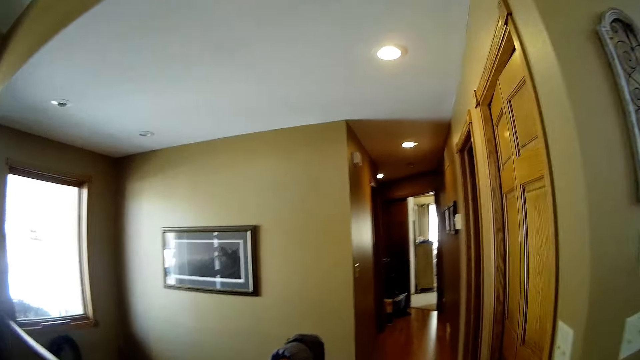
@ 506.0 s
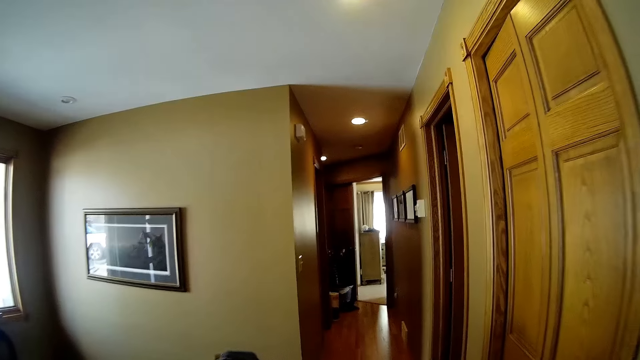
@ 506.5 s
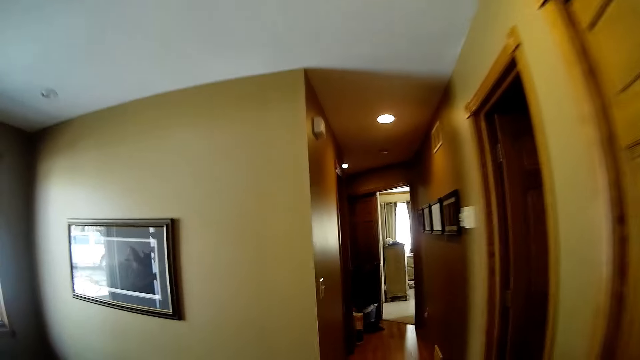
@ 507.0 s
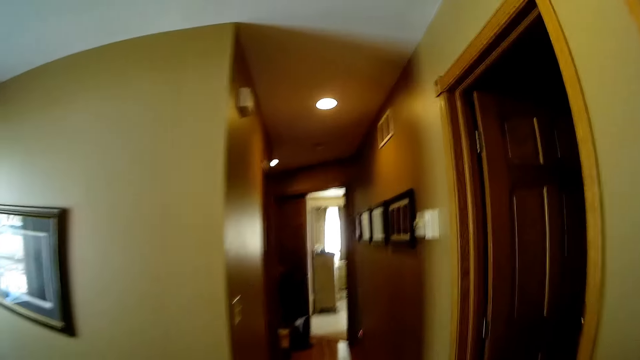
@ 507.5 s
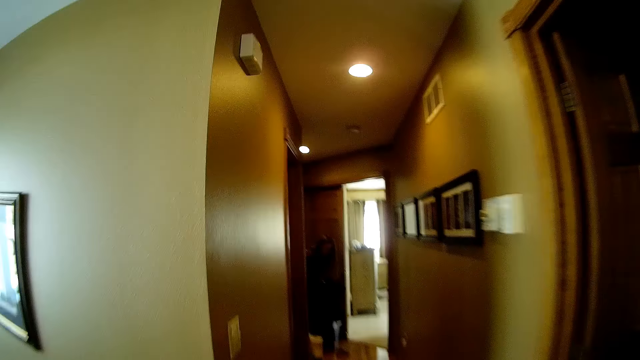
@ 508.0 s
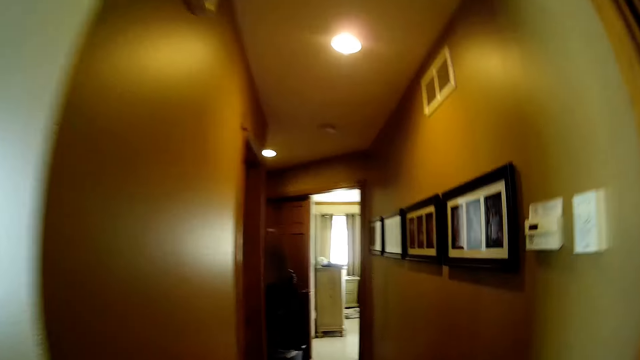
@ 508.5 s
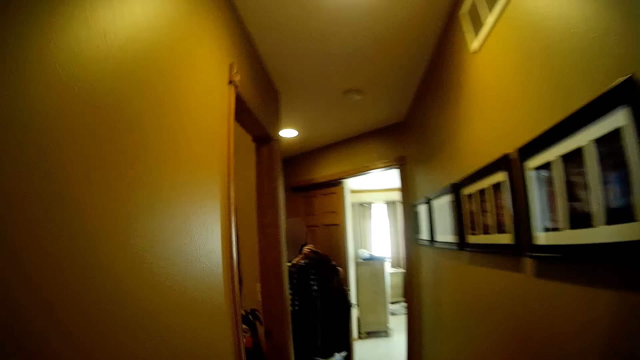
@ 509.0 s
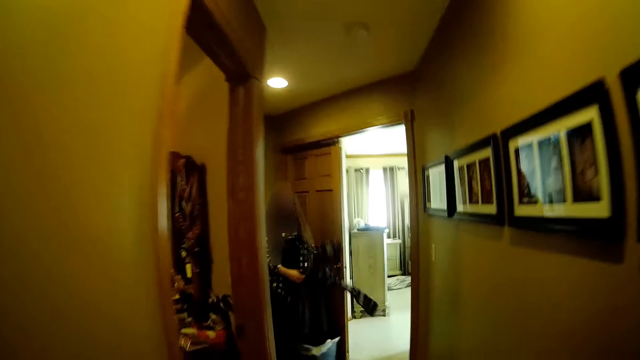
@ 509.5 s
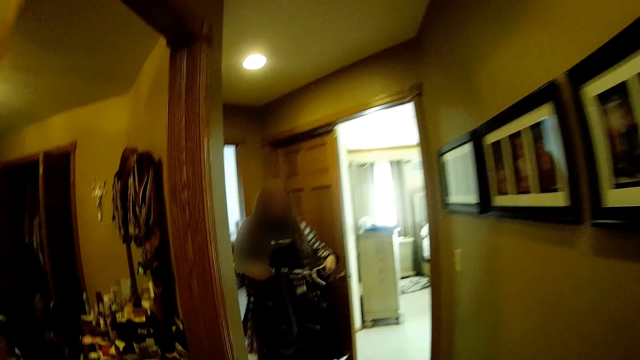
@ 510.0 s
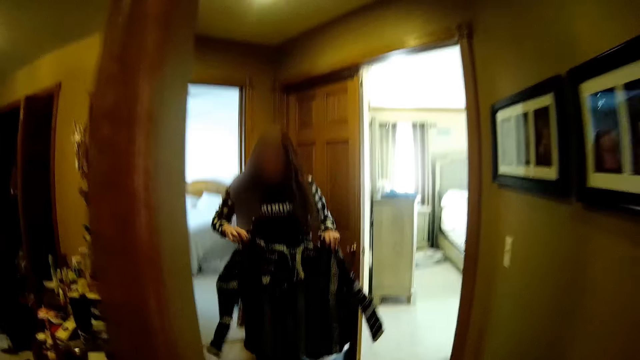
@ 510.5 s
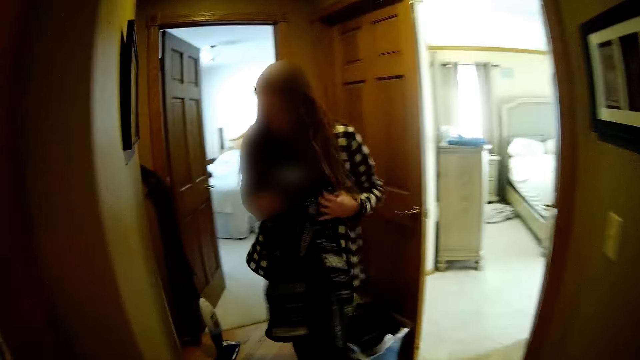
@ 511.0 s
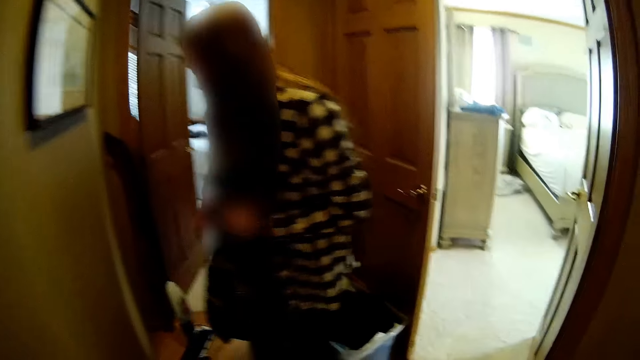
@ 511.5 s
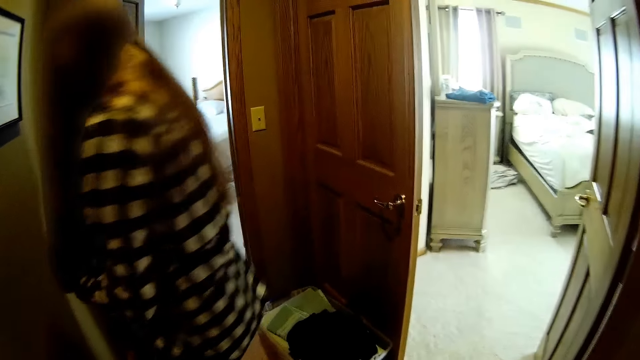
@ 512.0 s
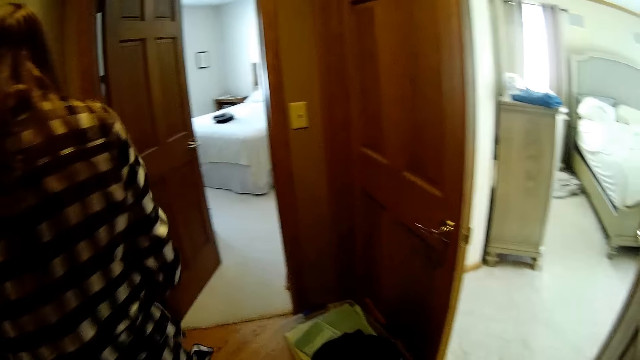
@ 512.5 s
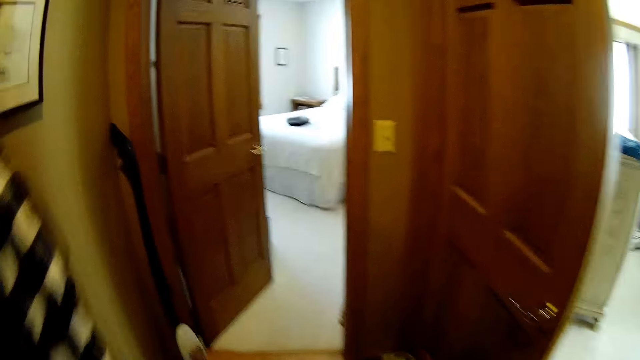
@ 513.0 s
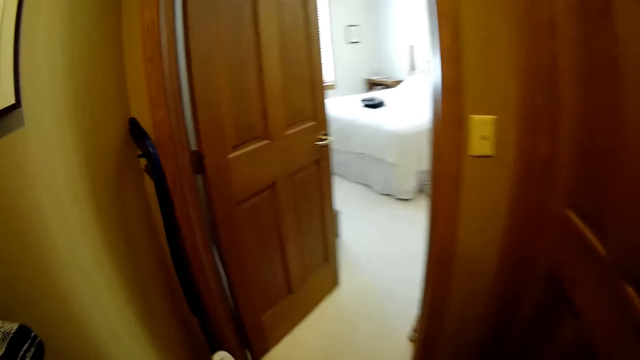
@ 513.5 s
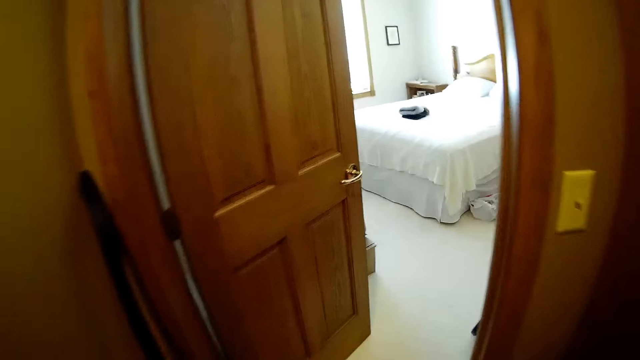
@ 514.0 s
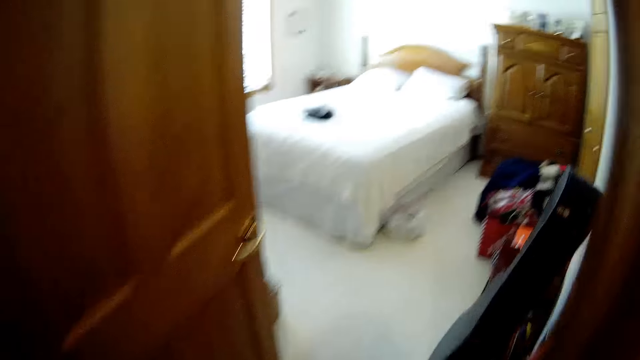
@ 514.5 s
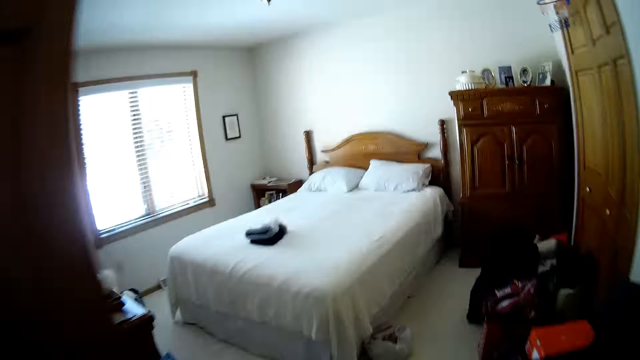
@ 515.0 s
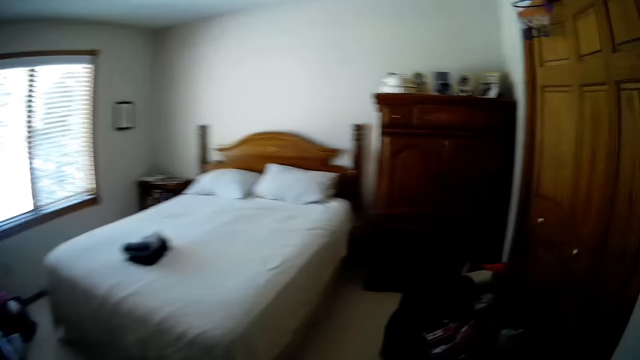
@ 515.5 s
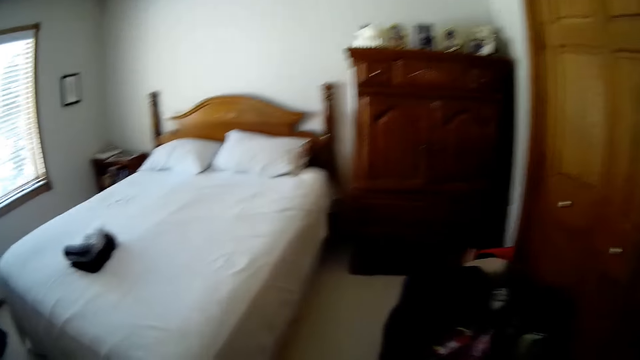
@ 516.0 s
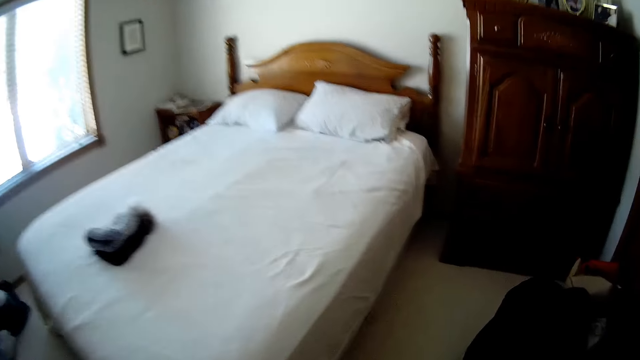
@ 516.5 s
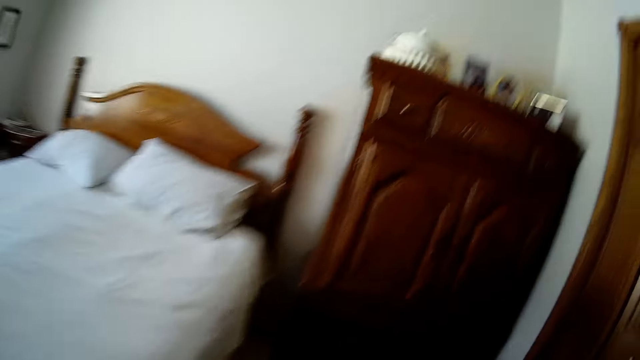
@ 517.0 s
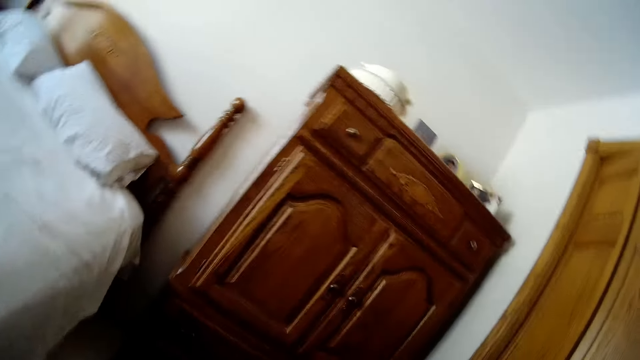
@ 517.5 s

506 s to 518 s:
A woman folds a cloth with both hands. The camera wearer holds the cloth. They fold the cloth. They walk into the room.

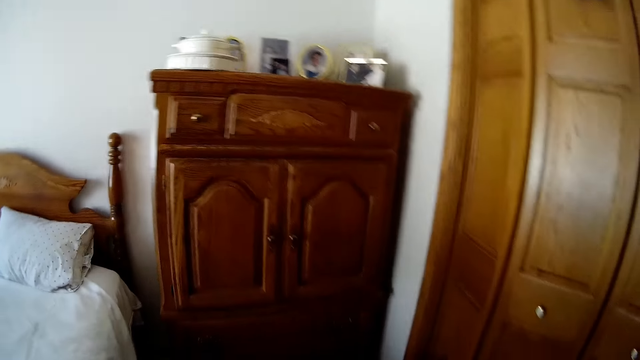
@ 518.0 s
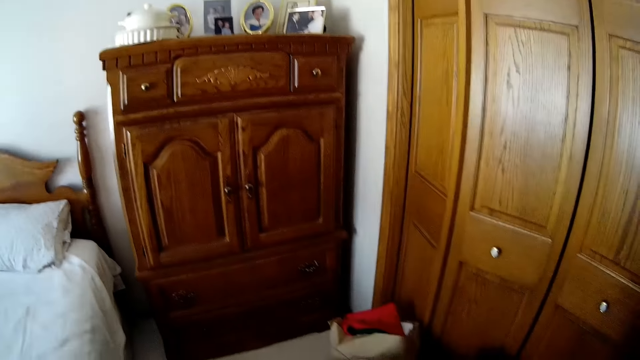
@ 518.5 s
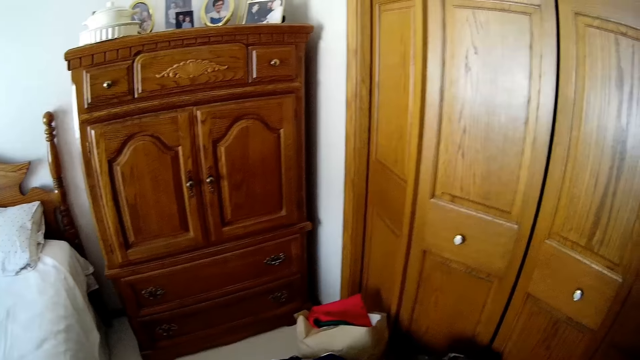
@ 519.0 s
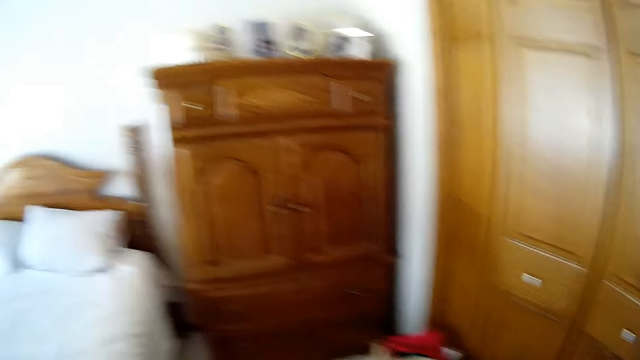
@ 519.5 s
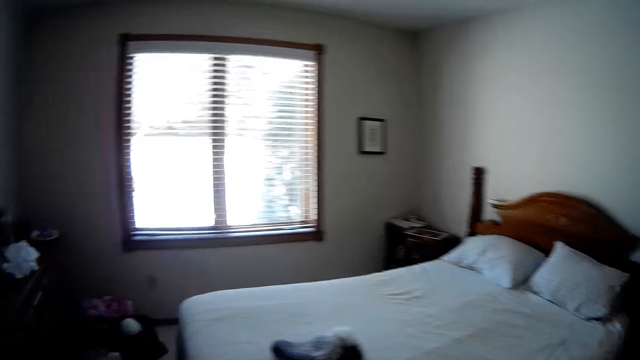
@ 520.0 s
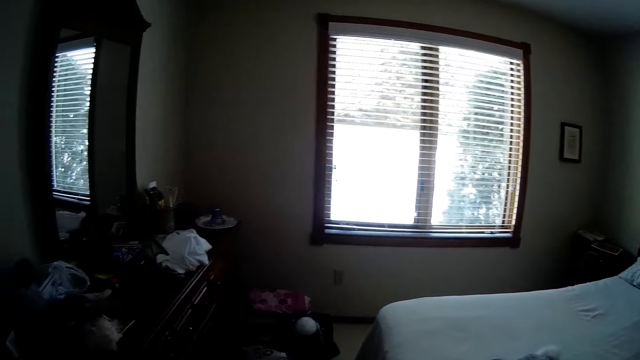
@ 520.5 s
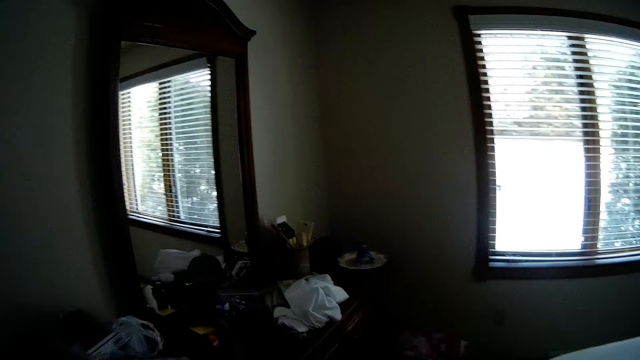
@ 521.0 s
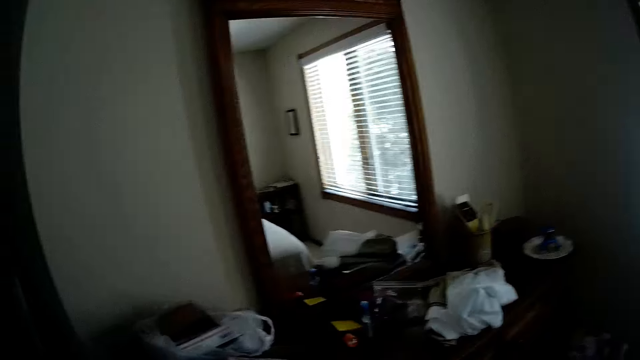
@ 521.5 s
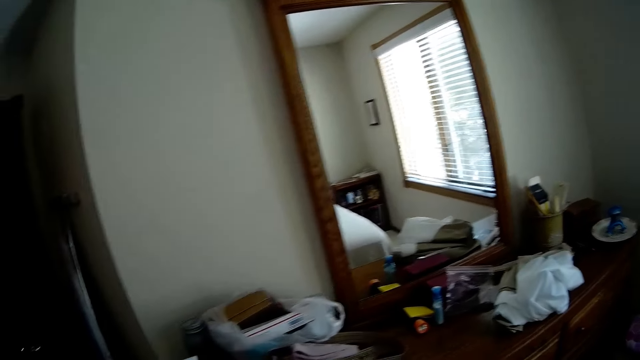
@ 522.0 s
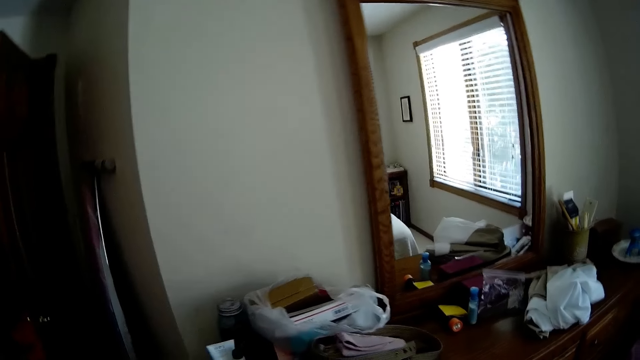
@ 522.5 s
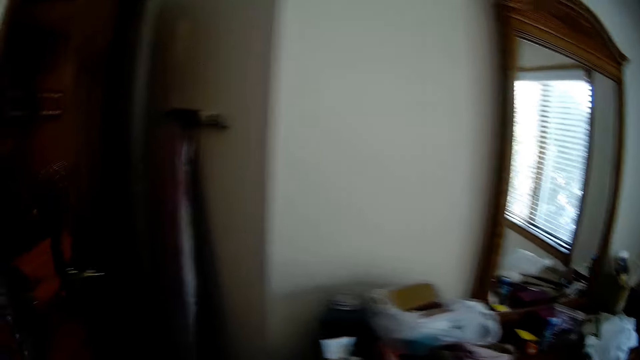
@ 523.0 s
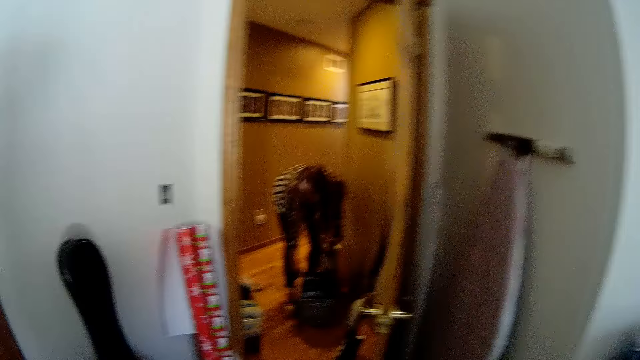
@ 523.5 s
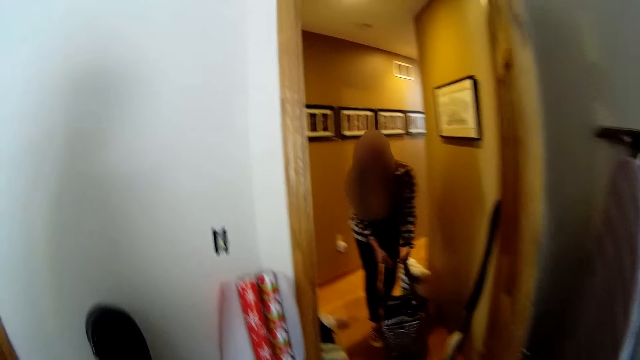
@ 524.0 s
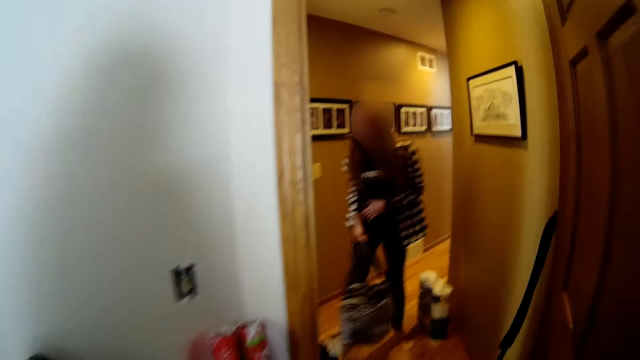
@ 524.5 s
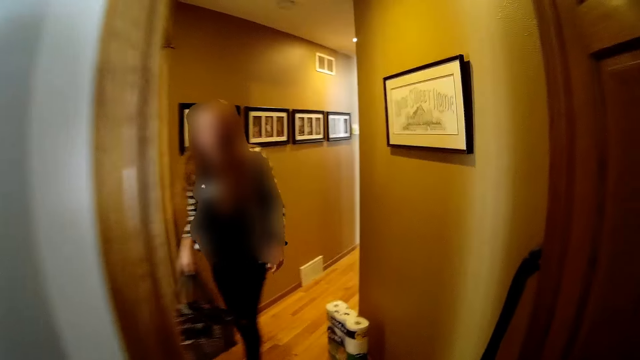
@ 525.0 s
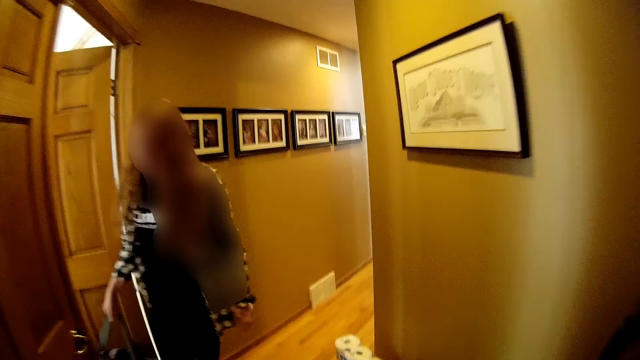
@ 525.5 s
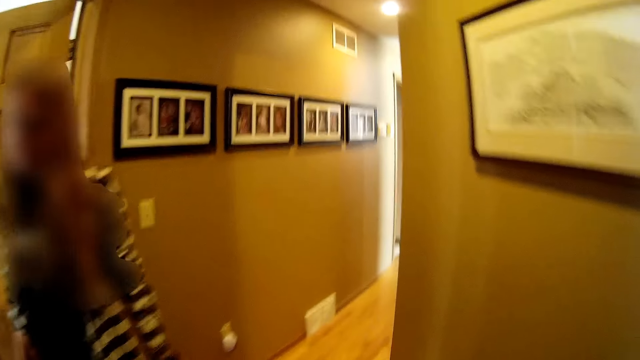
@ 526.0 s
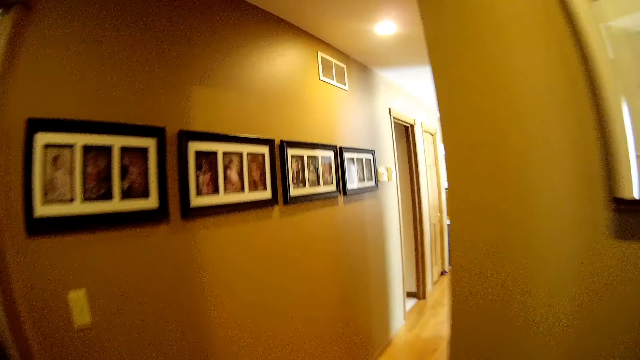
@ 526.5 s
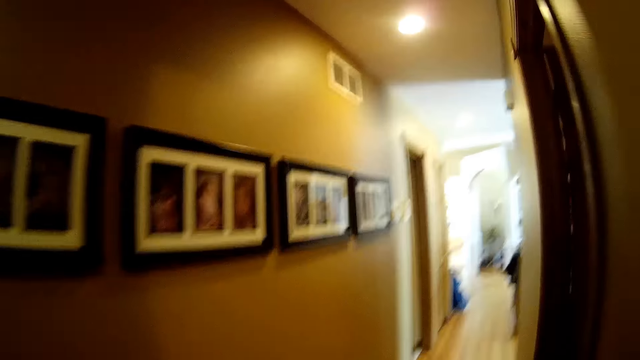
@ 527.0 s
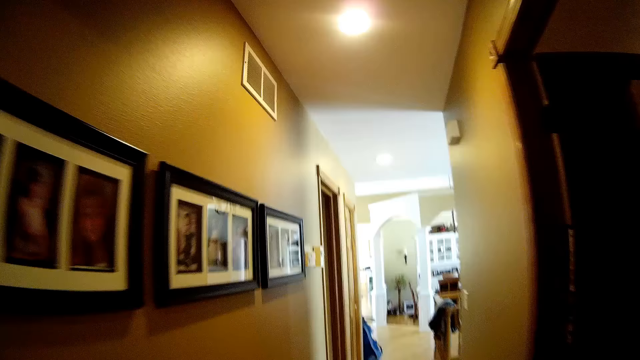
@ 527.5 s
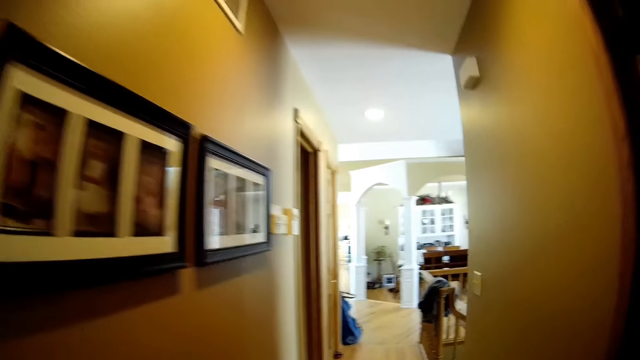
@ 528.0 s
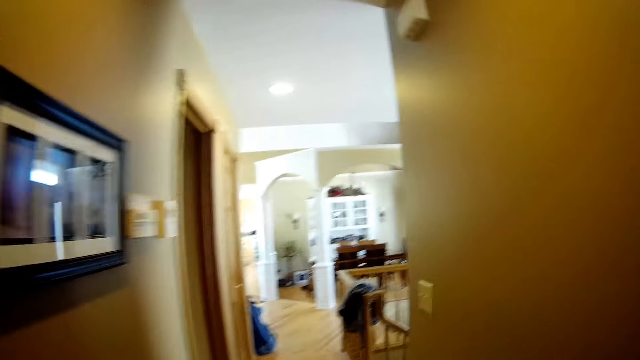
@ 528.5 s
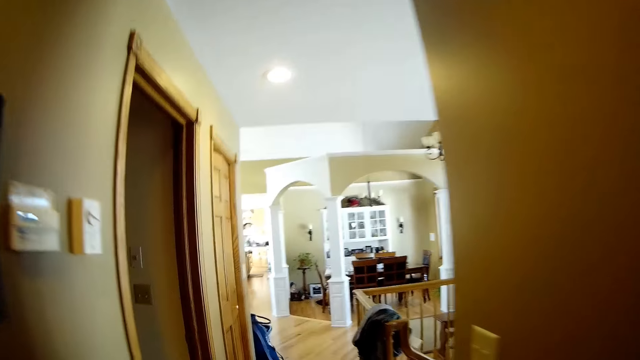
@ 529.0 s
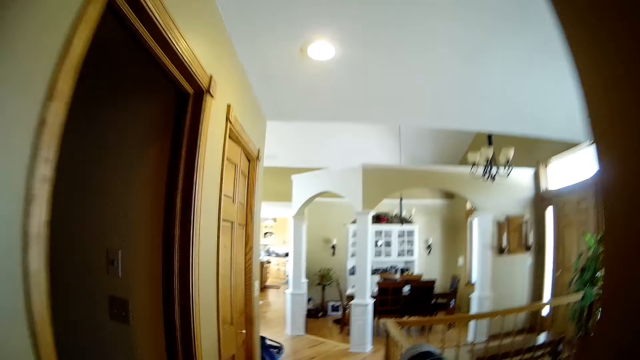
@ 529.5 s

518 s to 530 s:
The camera wearer looks around. The woman carries a bag from the floor with both hands. The camera wearer picks up the bag from the ground. They walk around.
